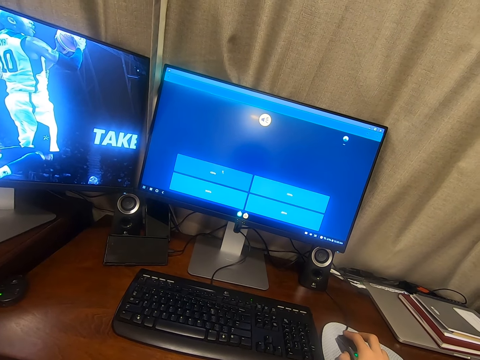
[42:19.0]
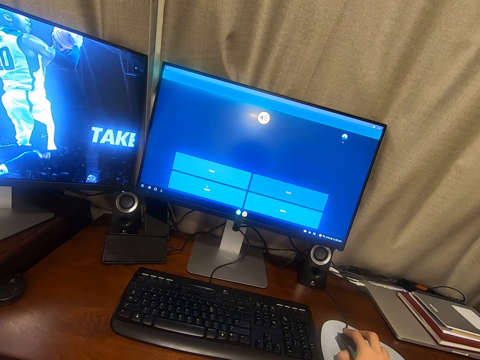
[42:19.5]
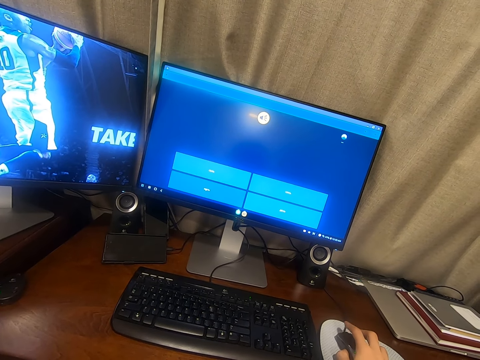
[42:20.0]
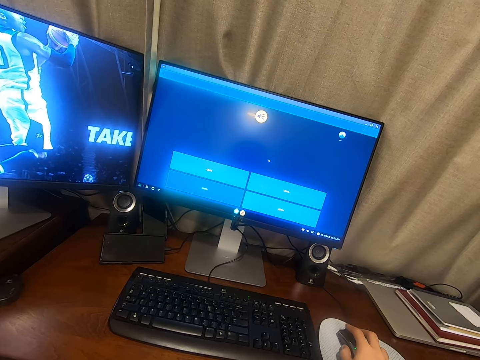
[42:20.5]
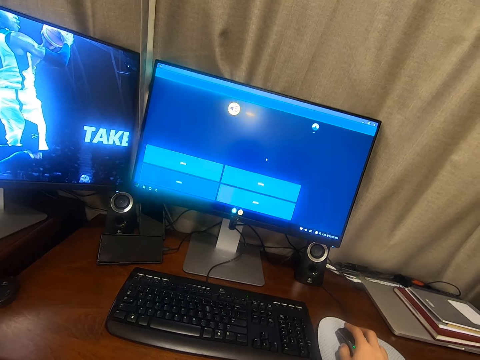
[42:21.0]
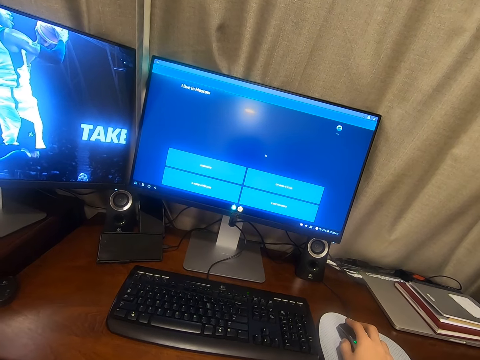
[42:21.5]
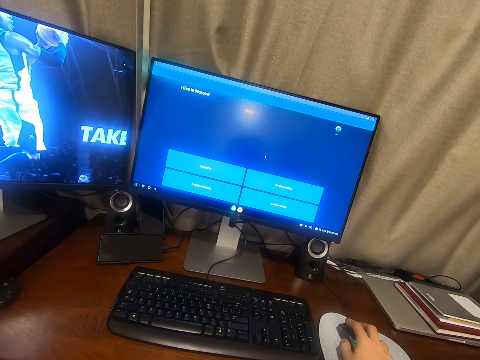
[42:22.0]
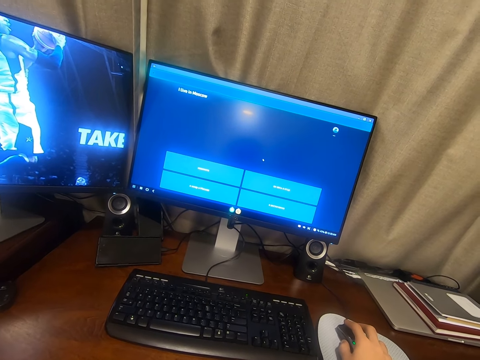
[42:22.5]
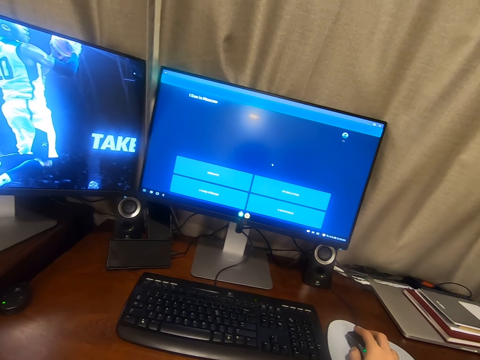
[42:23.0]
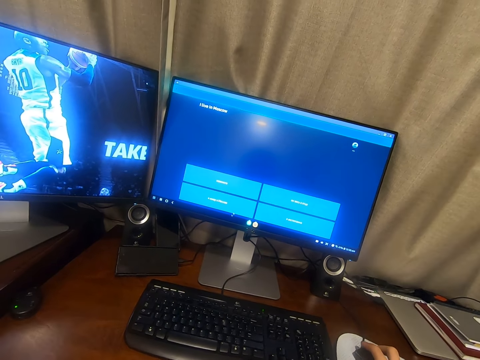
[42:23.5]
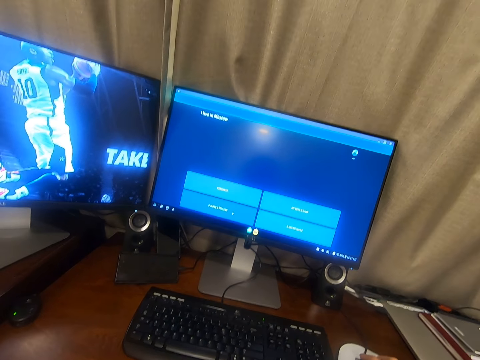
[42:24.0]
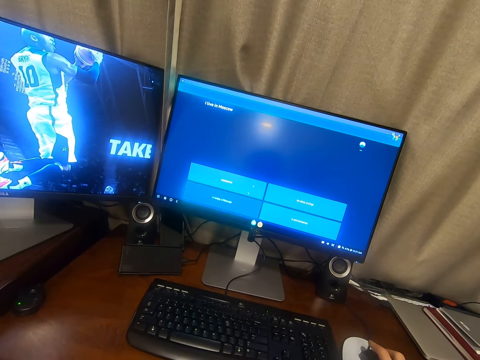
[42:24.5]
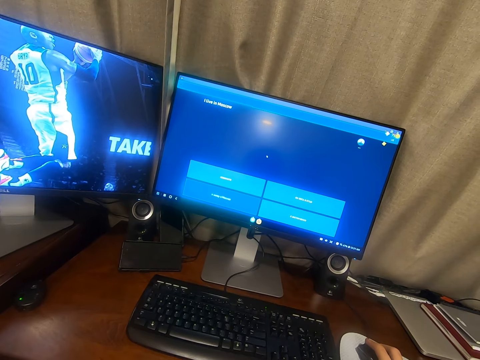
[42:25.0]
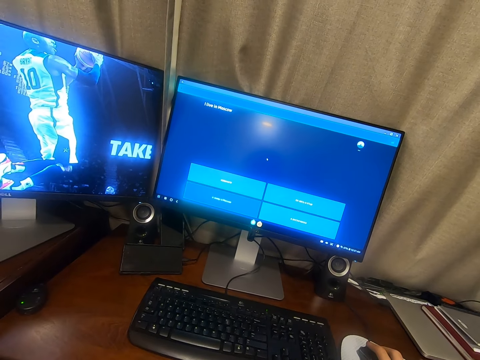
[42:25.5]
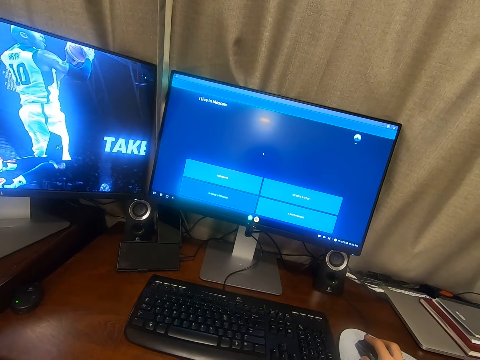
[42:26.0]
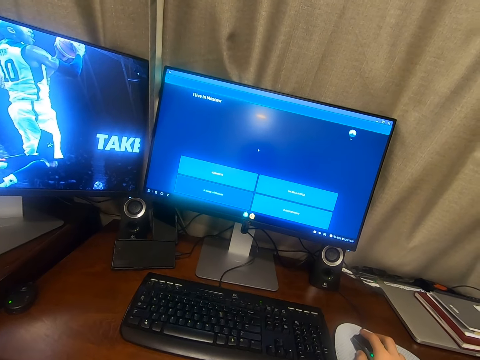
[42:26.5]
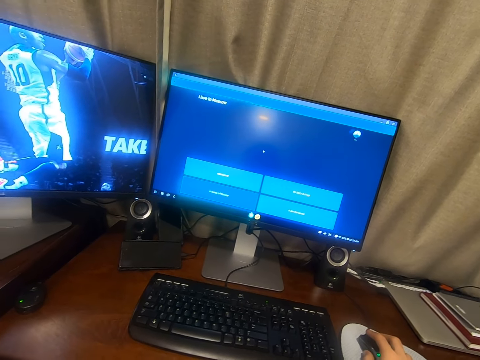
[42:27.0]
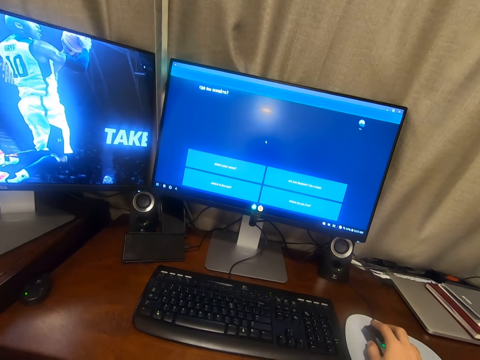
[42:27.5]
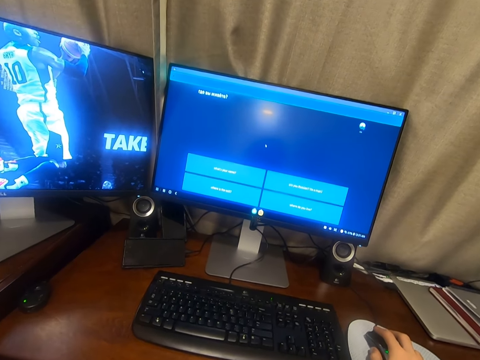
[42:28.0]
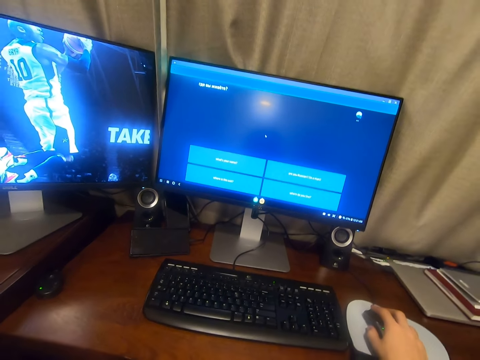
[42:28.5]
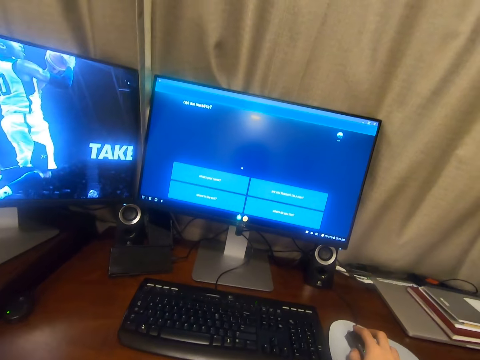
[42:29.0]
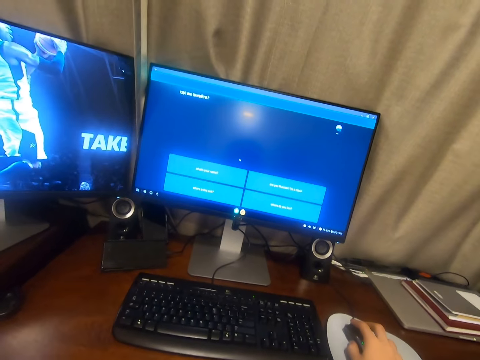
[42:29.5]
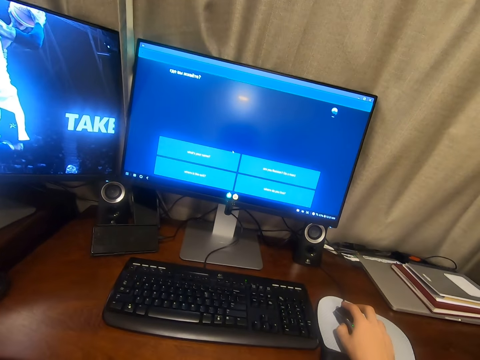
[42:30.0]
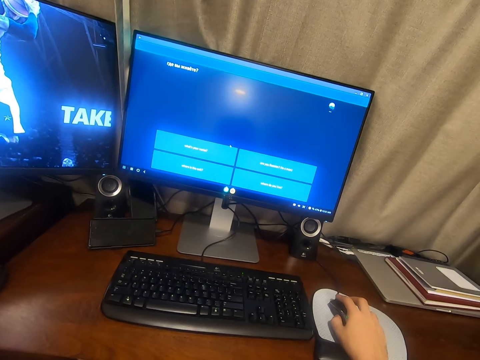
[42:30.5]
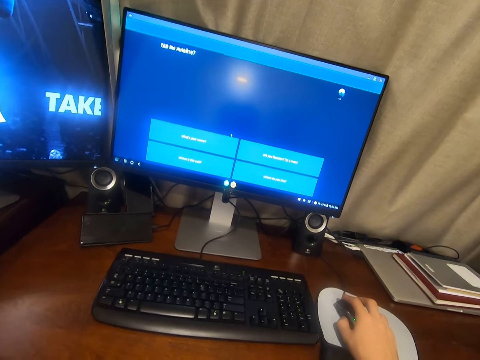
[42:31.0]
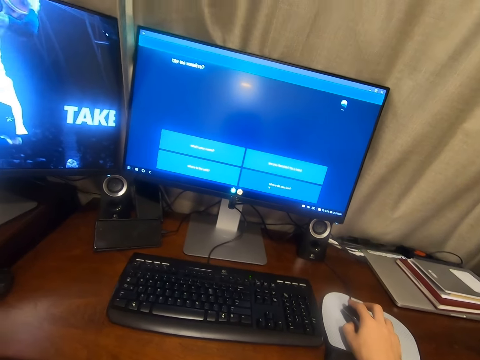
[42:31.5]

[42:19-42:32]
The camera wearer clicks a mouse with his hand. He clicks the mouse again.

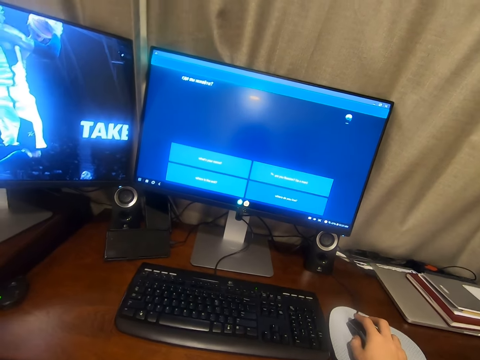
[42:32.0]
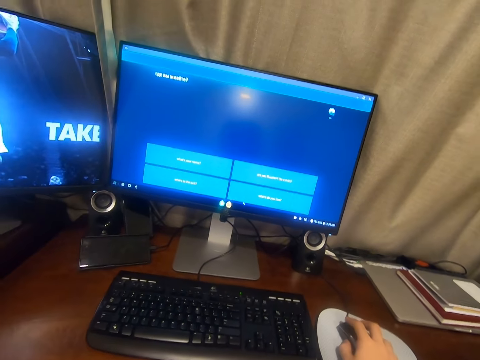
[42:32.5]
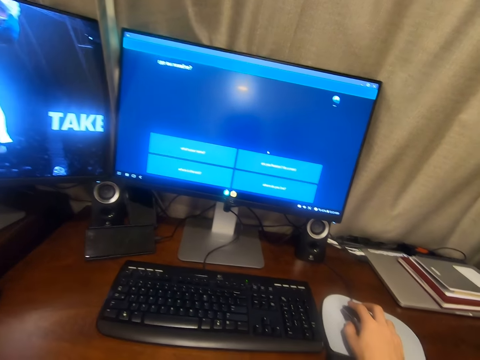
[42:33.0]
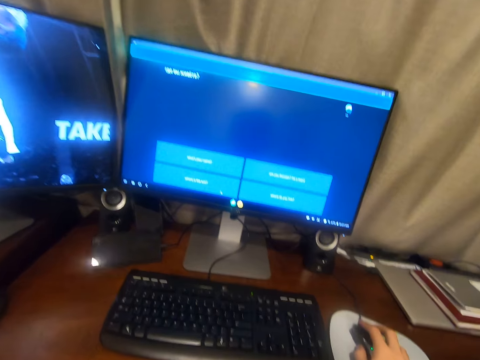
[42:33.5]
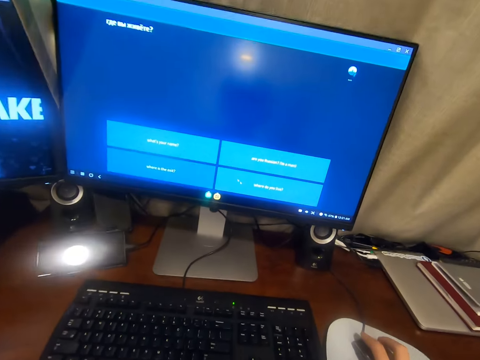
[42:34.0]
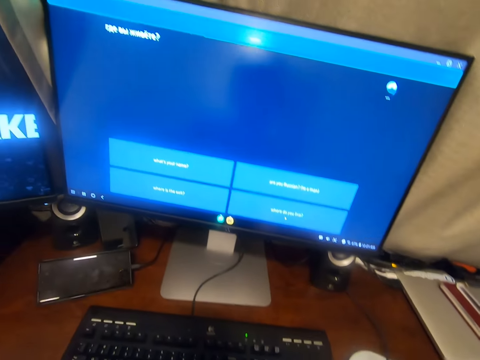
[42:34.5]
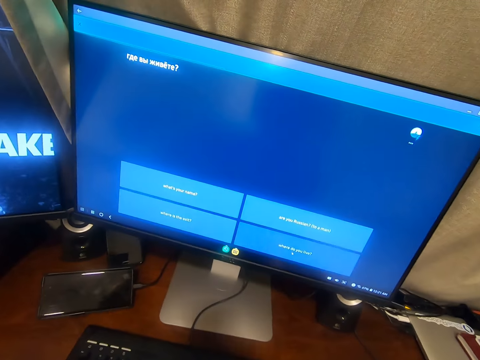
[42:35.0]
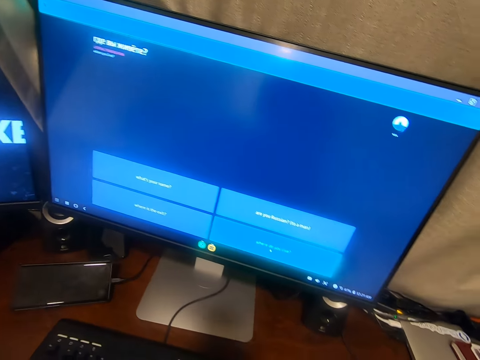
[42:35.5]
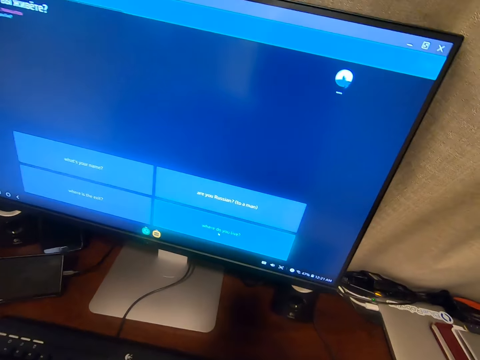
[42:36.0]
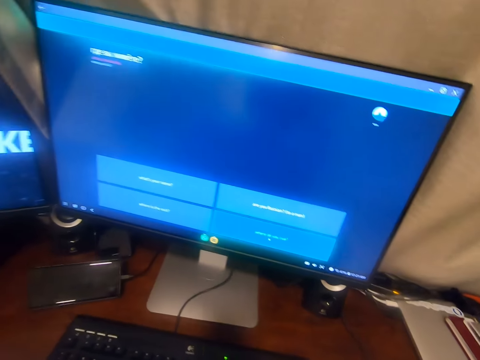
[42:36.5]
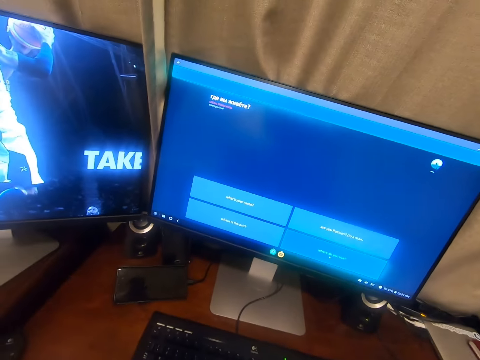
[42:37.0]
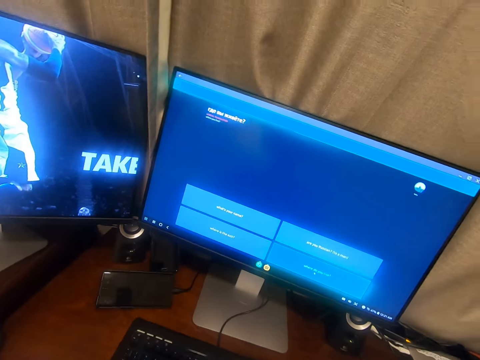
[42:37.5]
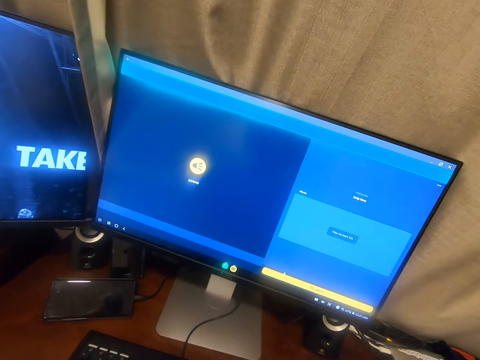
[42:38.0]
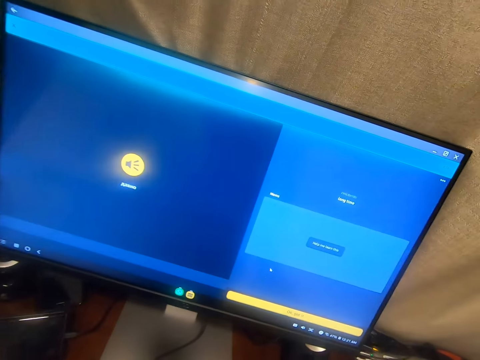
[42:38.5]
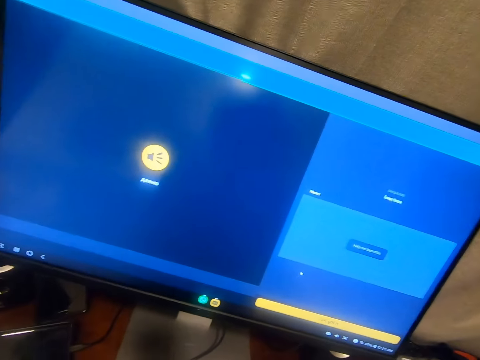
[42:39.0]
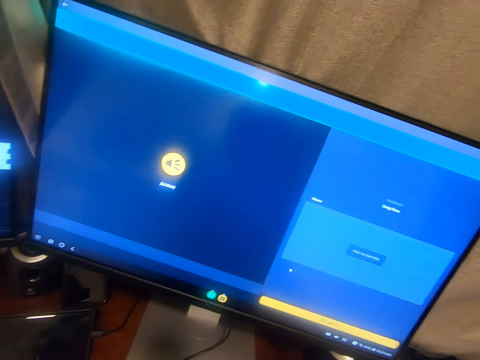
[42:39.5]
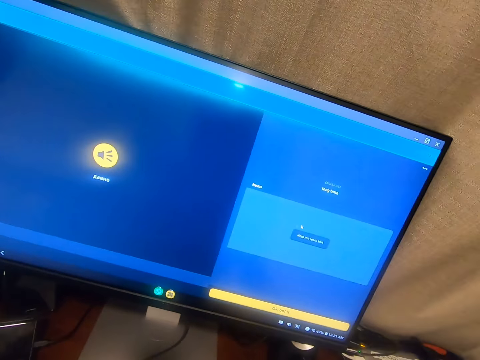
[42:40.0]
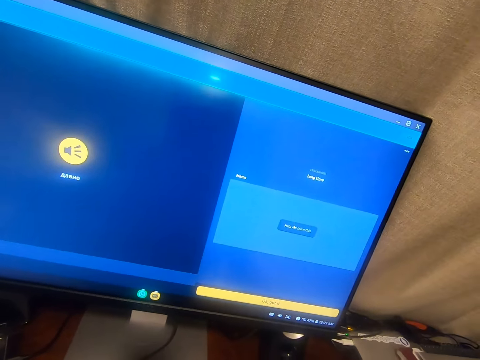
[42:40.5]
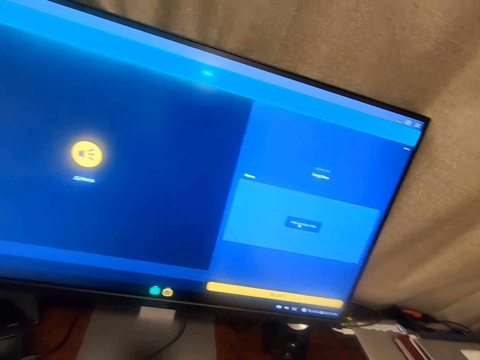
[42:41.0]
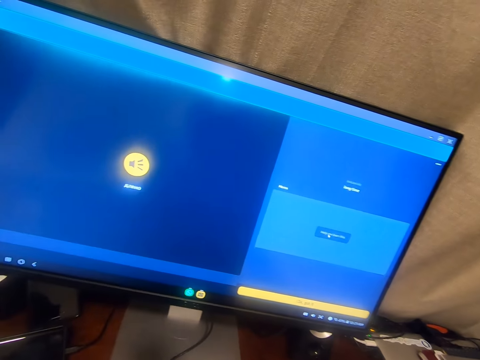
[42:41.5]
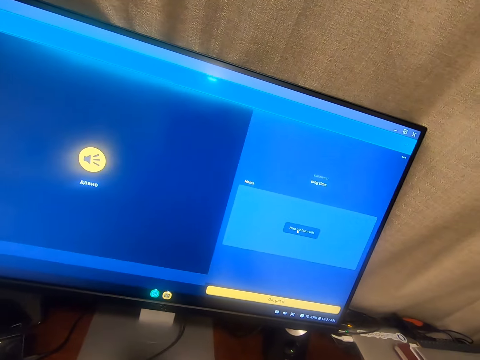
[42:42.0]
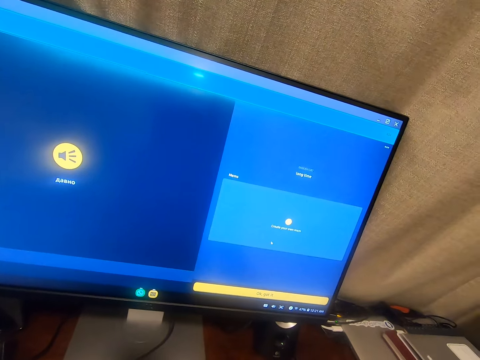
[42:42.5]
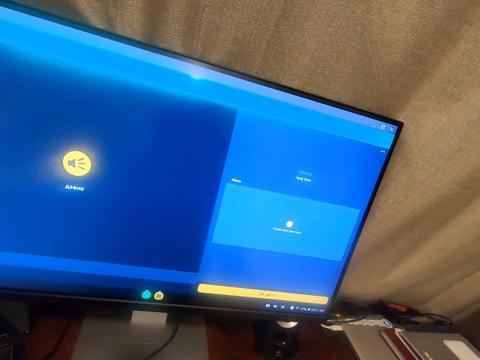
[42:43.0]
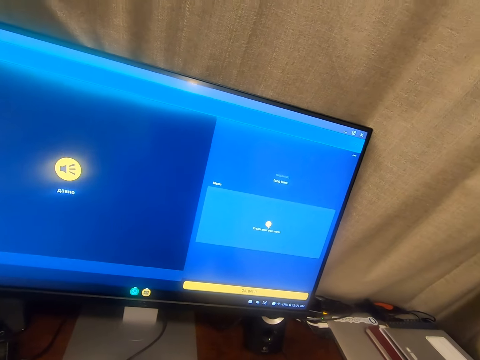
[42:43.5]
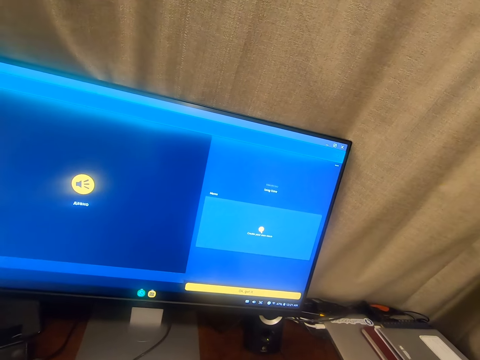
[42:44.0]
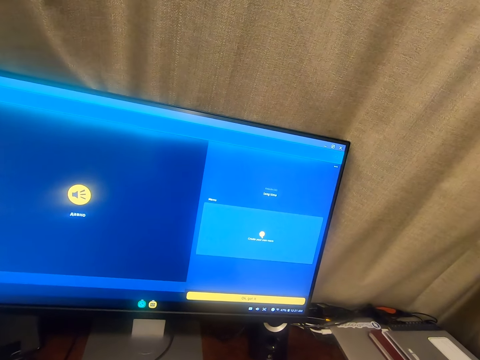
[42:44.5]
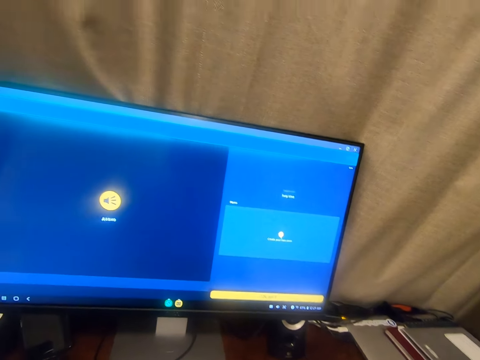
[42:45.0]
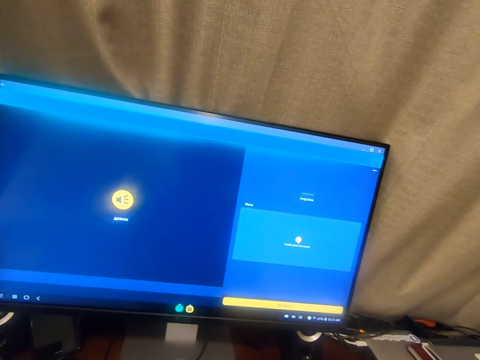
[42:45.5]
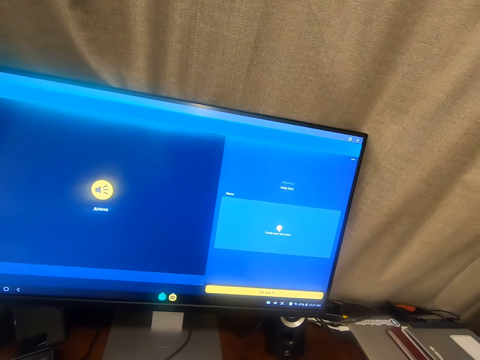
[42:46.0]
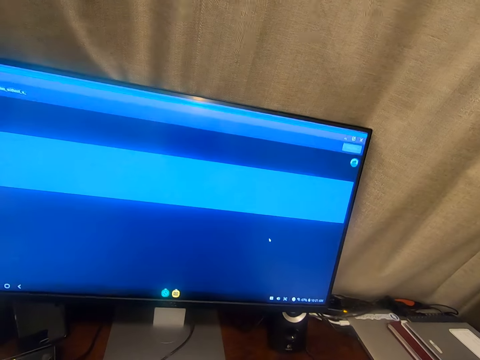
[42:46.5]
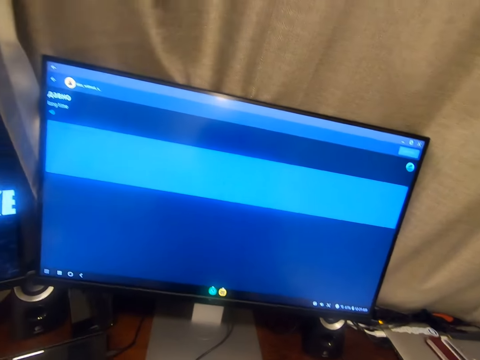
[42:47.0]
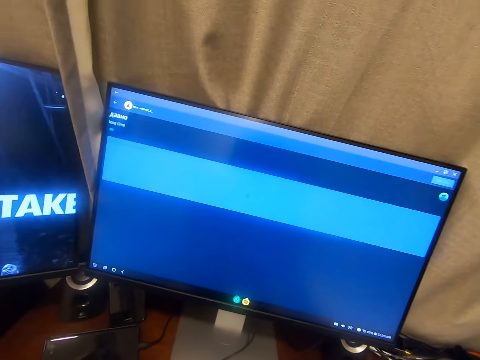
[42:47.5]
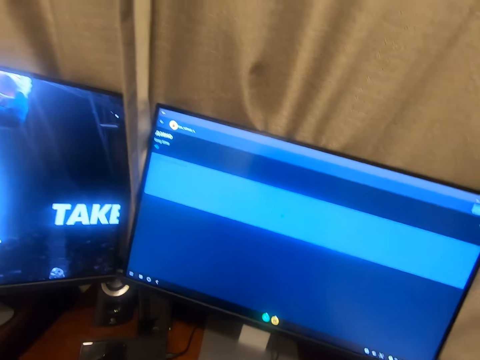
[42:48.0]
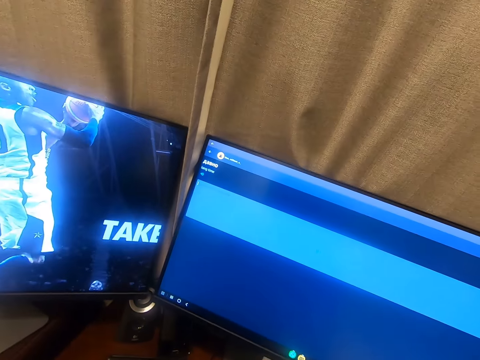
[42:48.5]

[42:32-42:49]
The camera wearer moves closer to a monitor. He clicks a mouse with his hand. He adjusts himself. He moves closer to the monitor. He clicks the mouse with his hand. He clicks the mouse again. He looks around the room.
